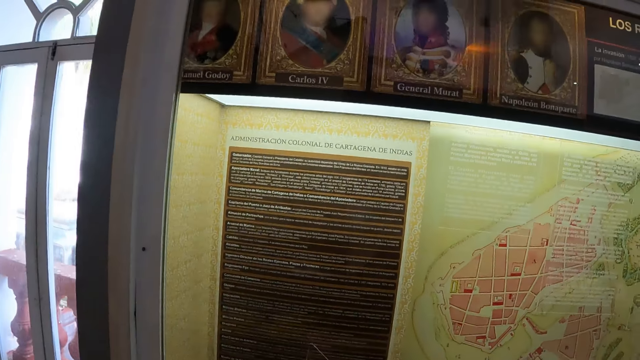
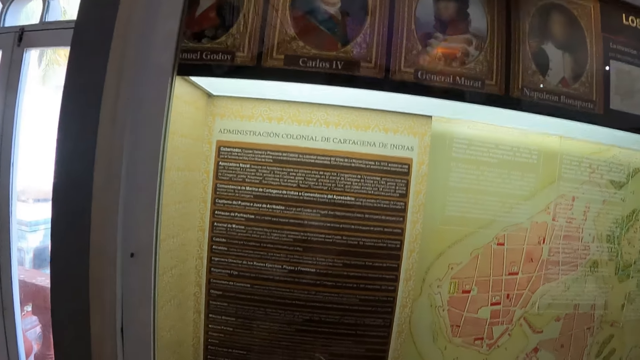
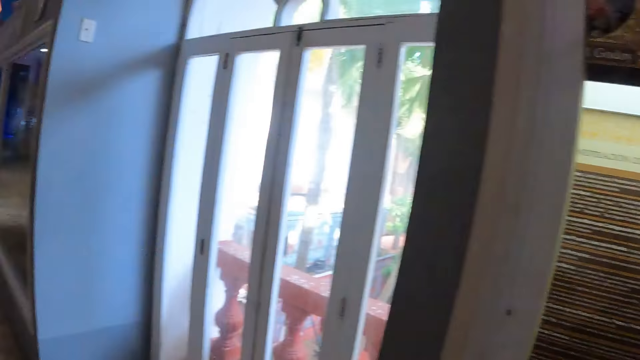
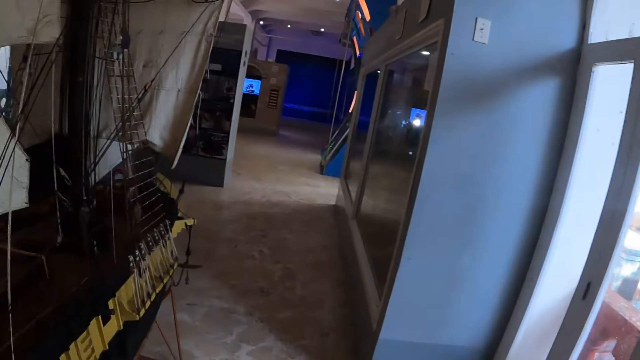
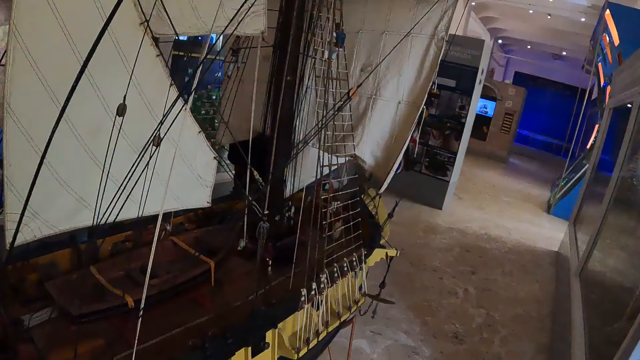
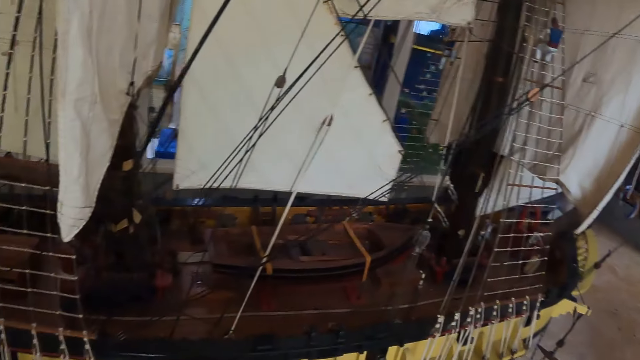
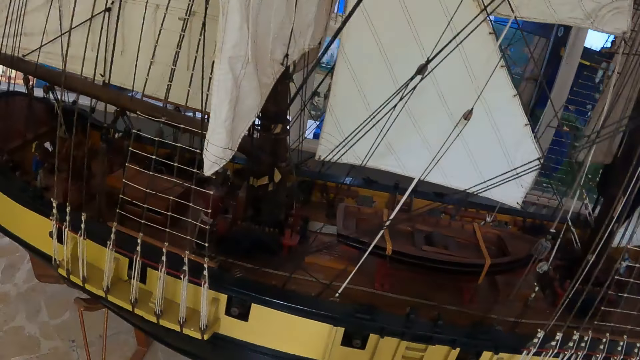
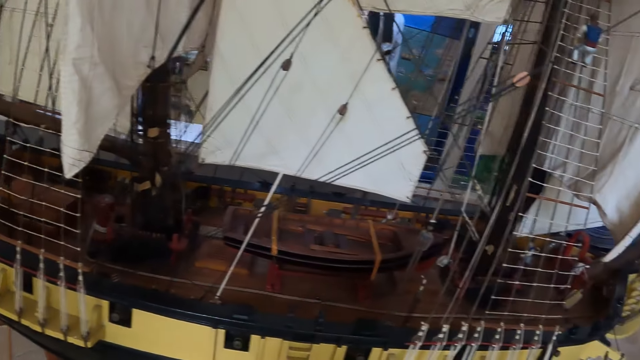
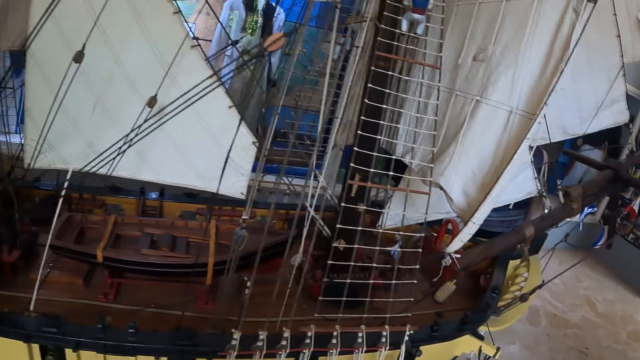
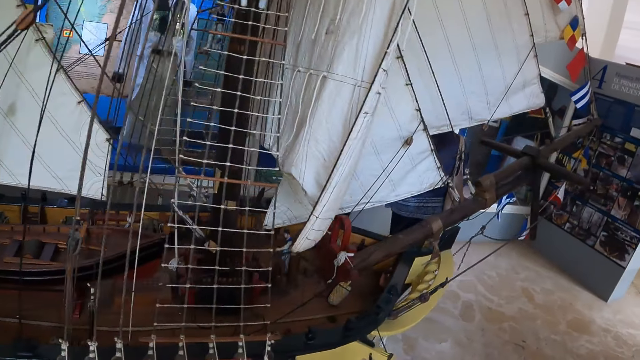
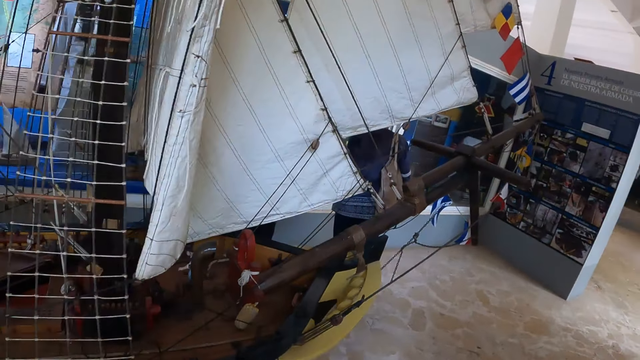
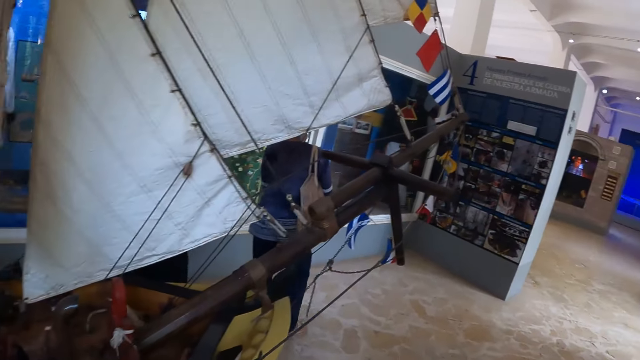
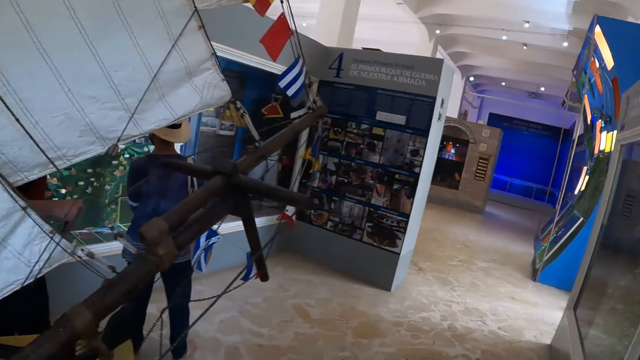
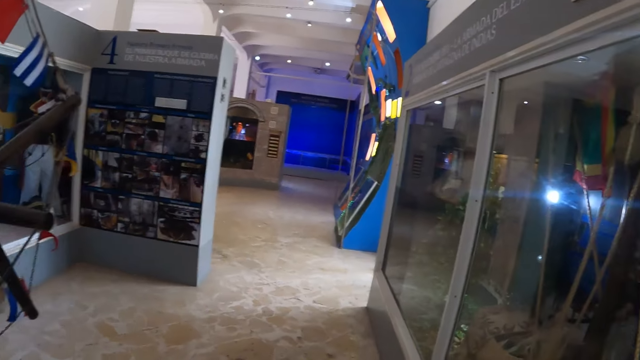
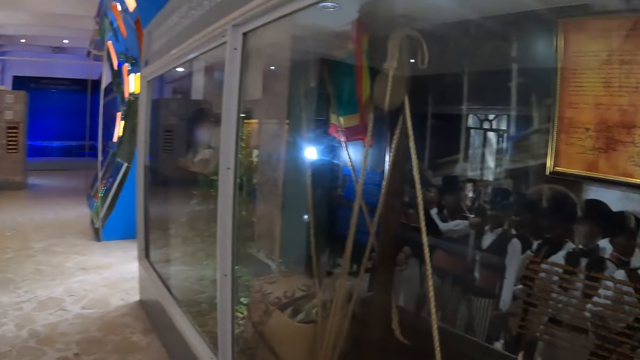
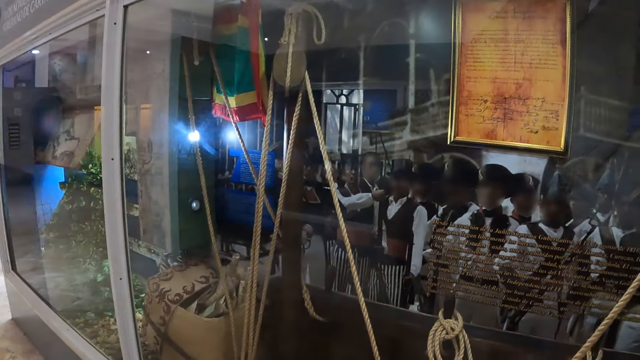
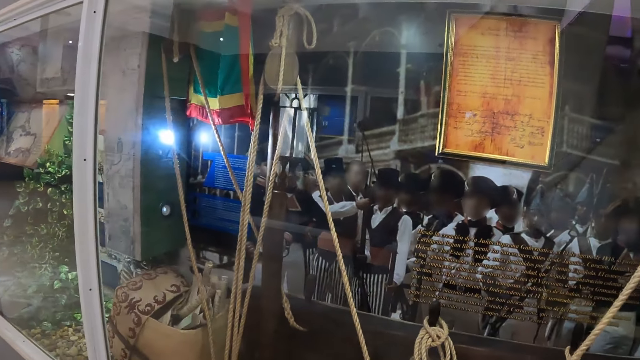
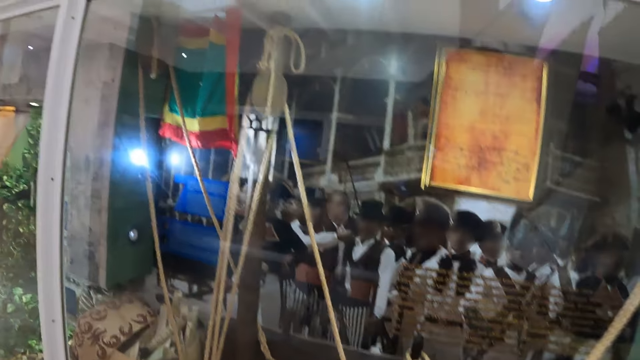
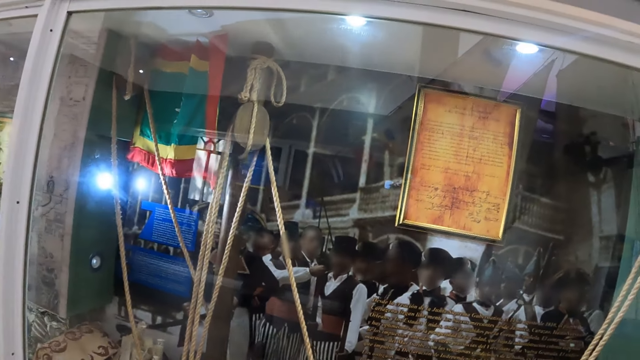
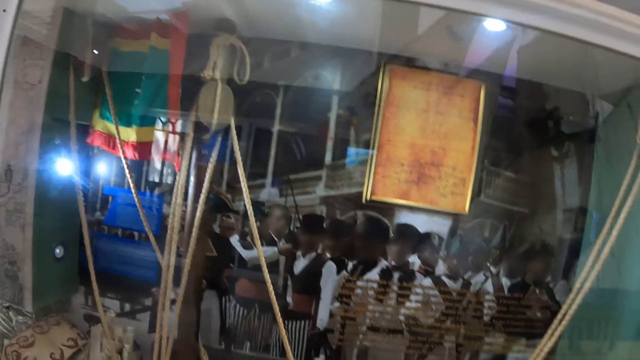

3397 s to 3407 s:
The camera wearer looks around. They look at the displayed boat. They walk around.

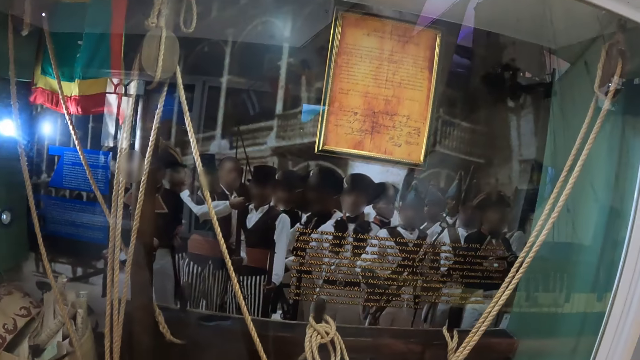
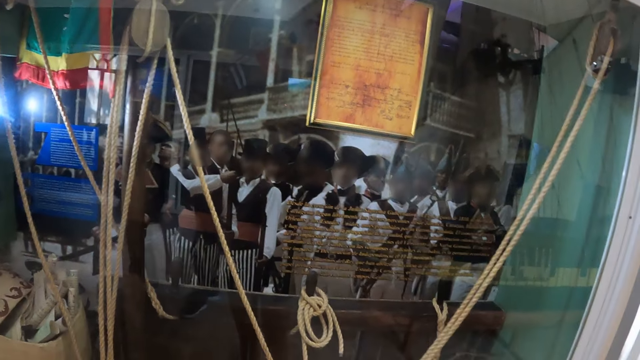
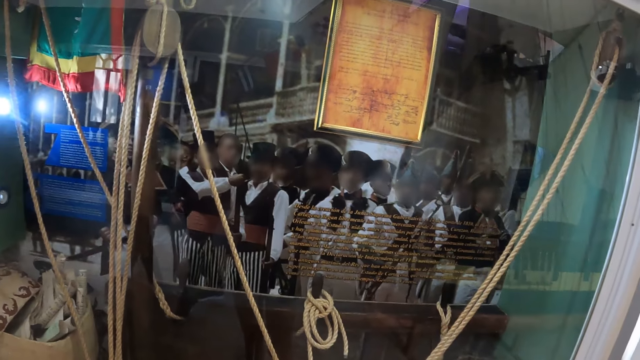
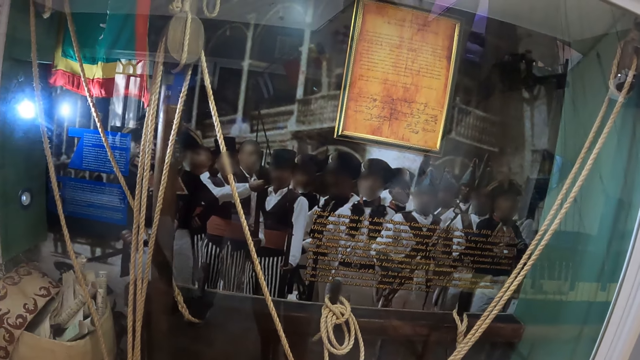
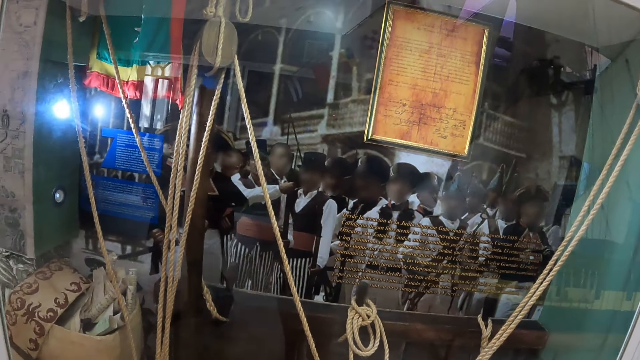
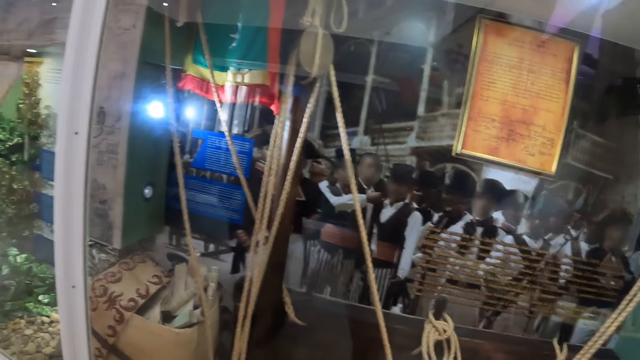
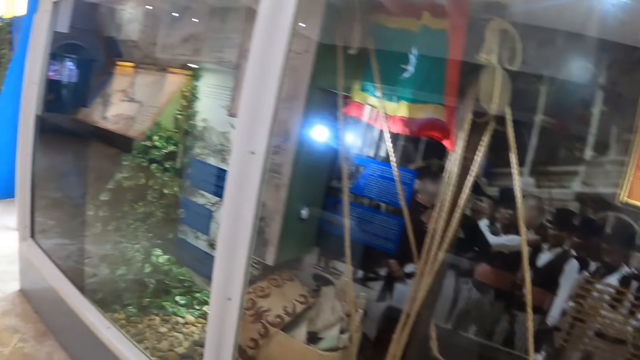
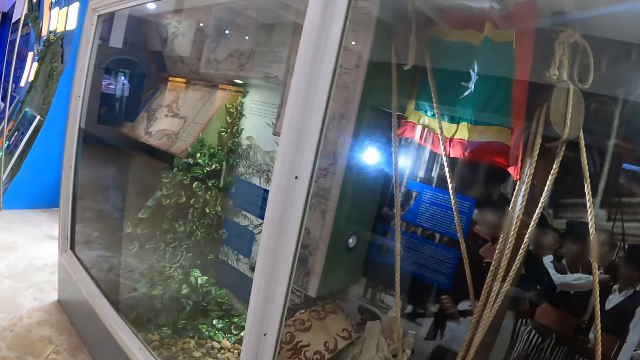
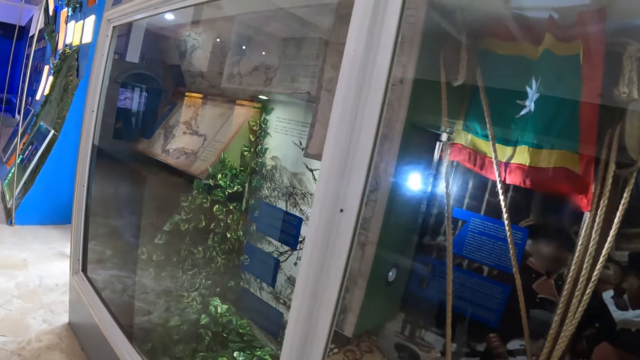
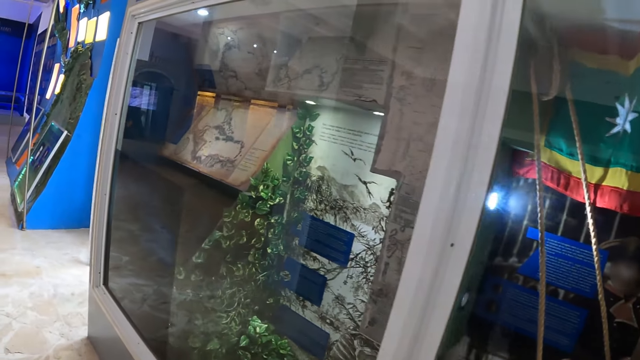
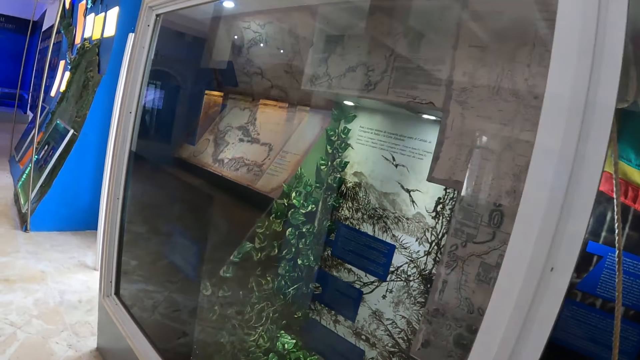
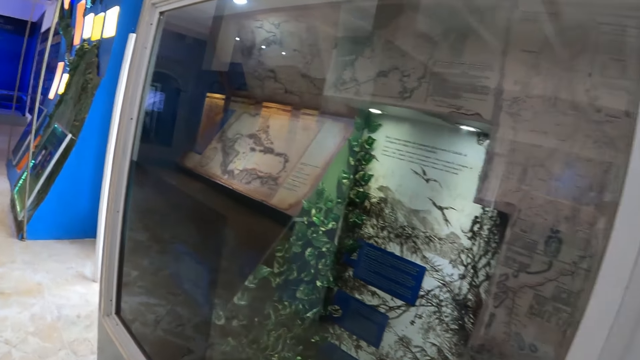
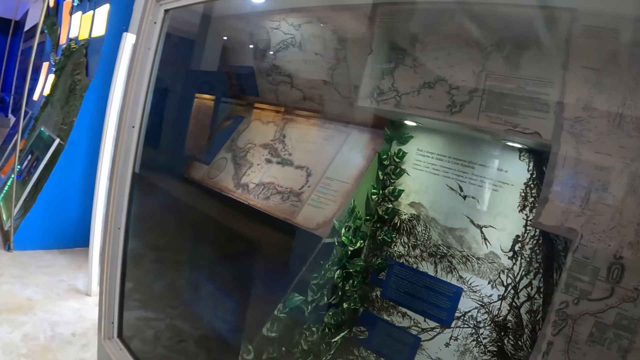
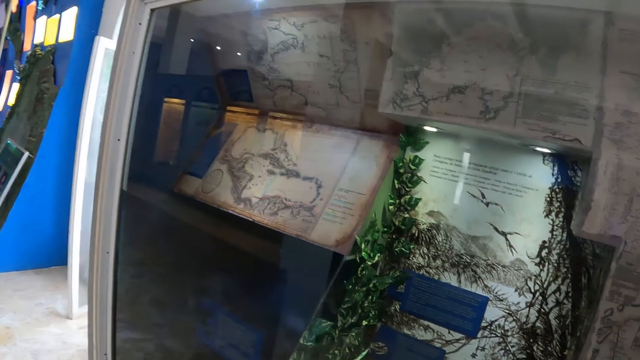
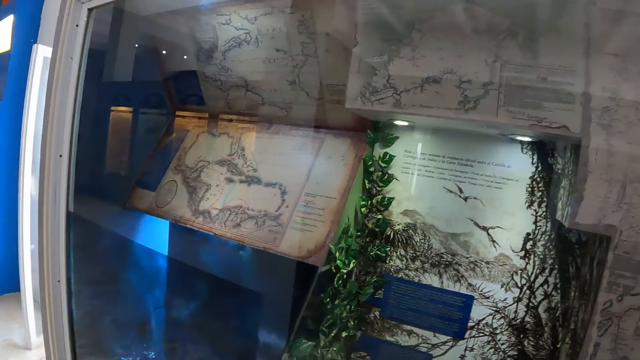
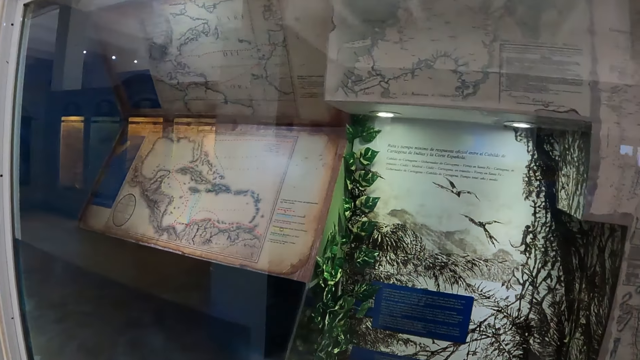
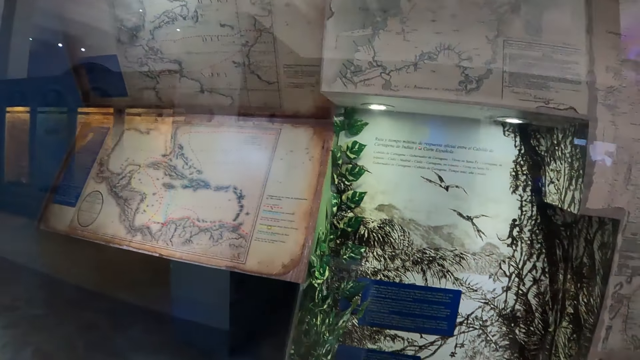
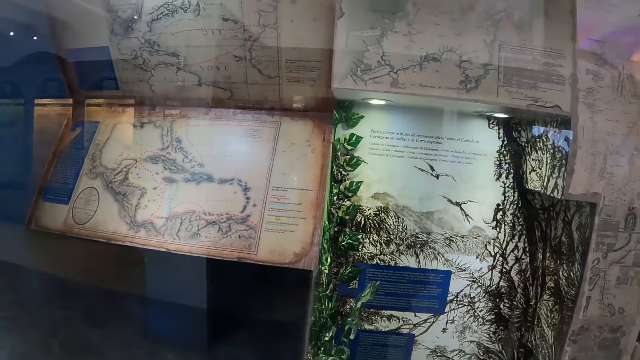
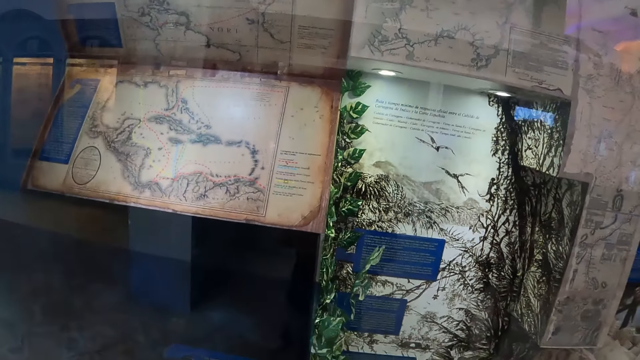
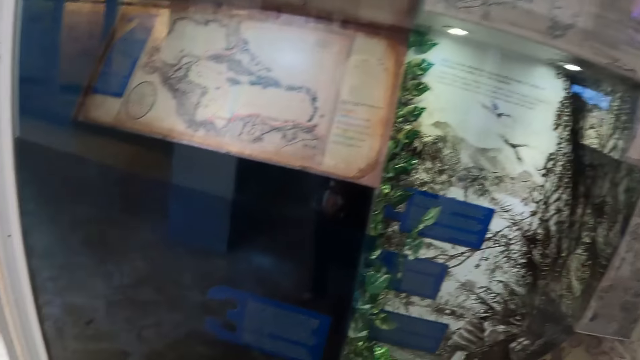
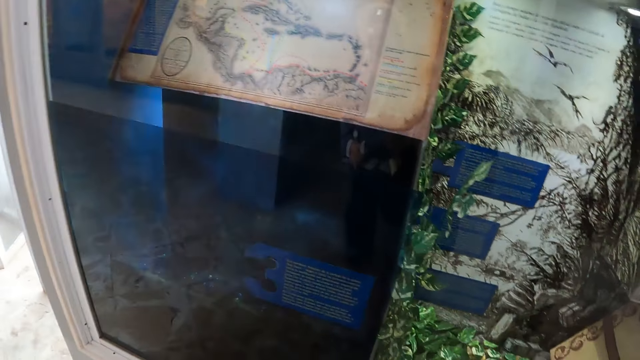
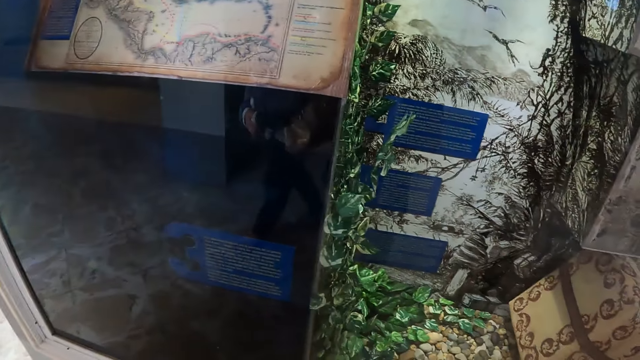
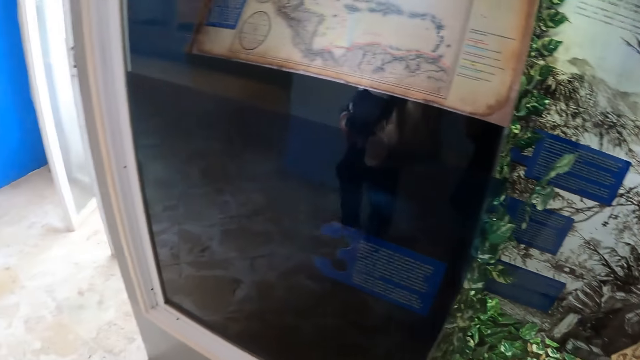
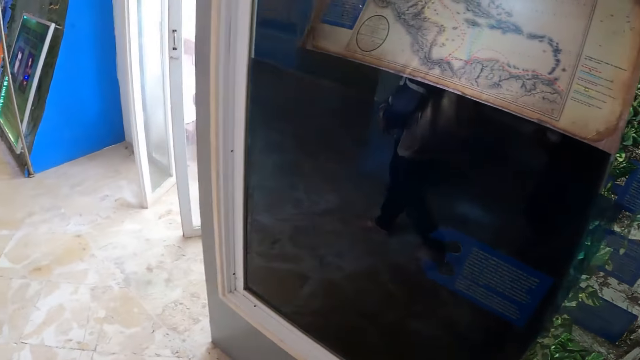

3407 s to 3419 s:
The camera wearer looks at the displayed items.
